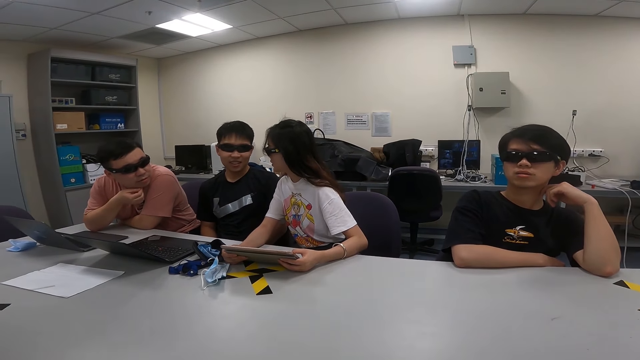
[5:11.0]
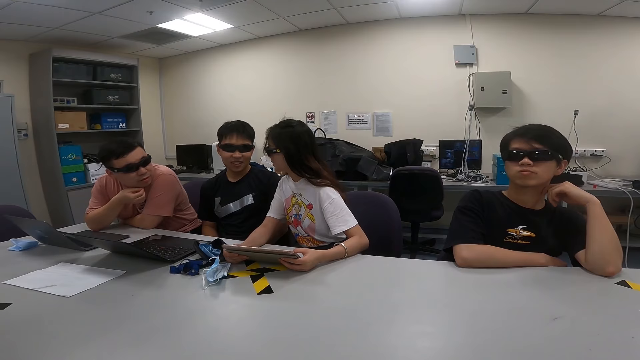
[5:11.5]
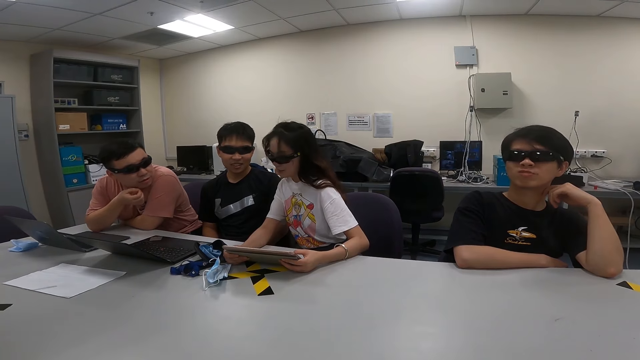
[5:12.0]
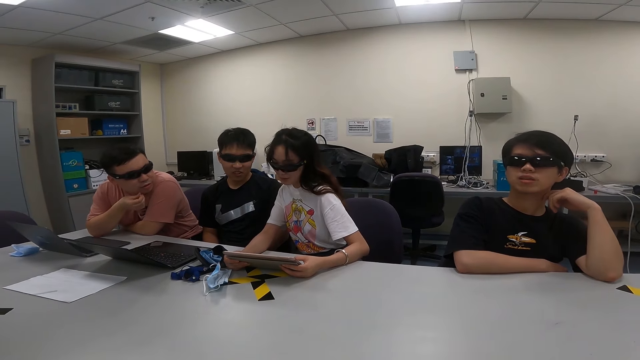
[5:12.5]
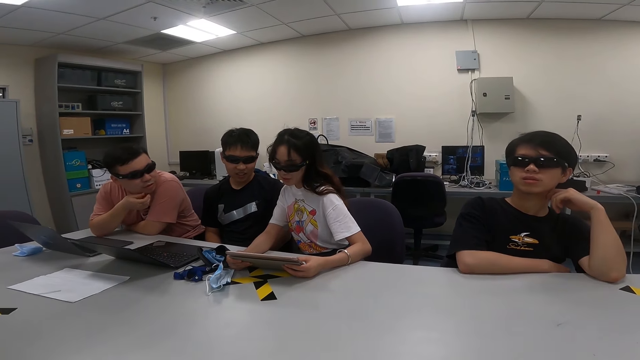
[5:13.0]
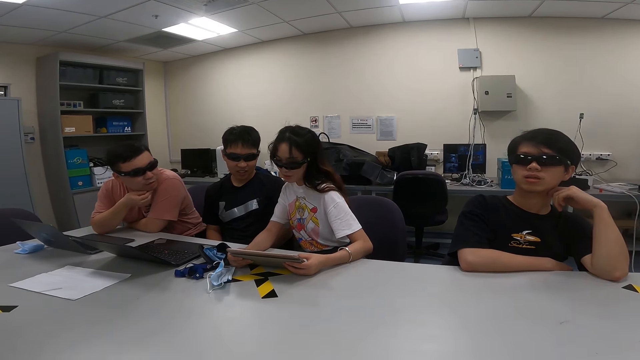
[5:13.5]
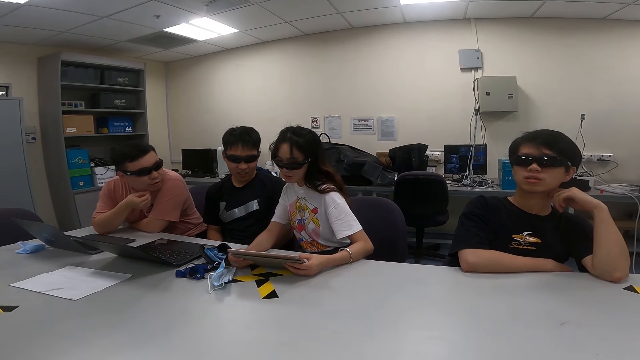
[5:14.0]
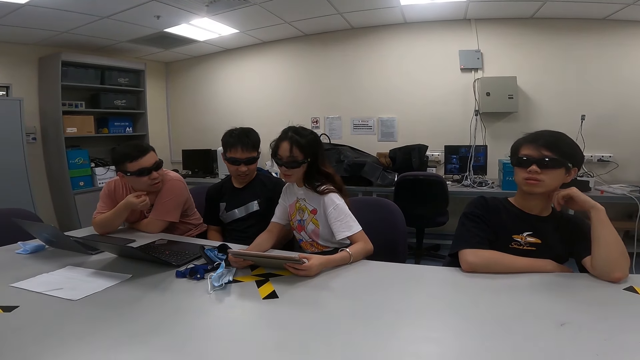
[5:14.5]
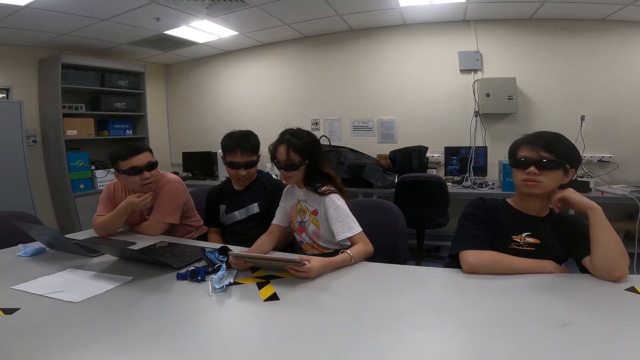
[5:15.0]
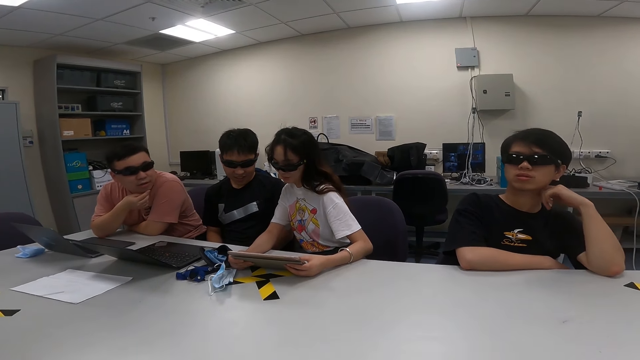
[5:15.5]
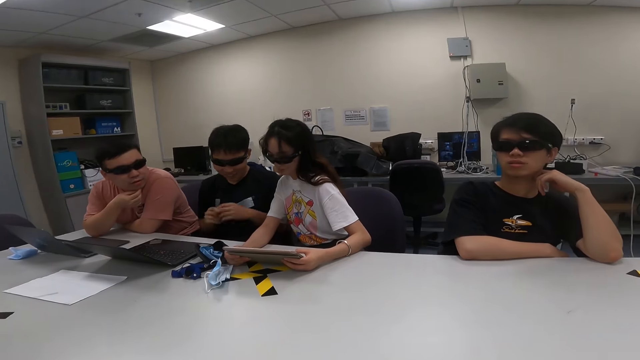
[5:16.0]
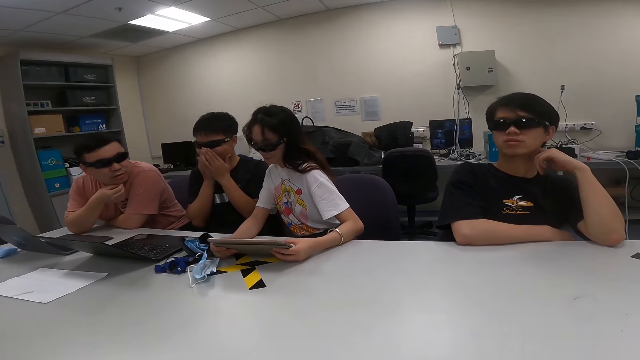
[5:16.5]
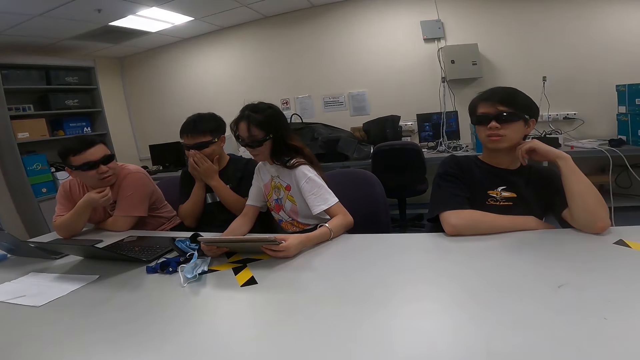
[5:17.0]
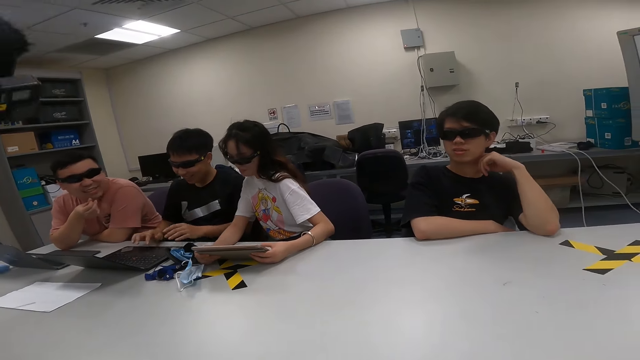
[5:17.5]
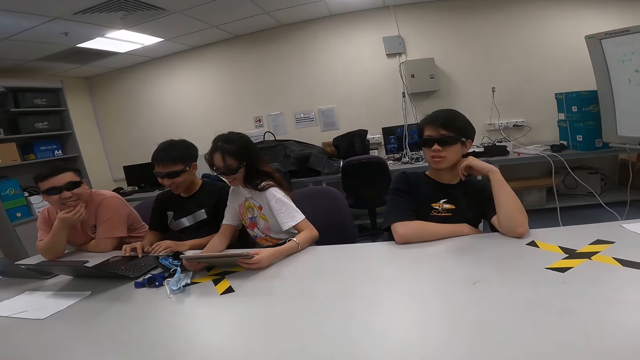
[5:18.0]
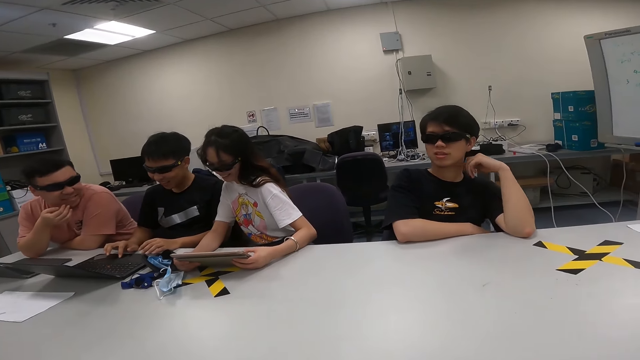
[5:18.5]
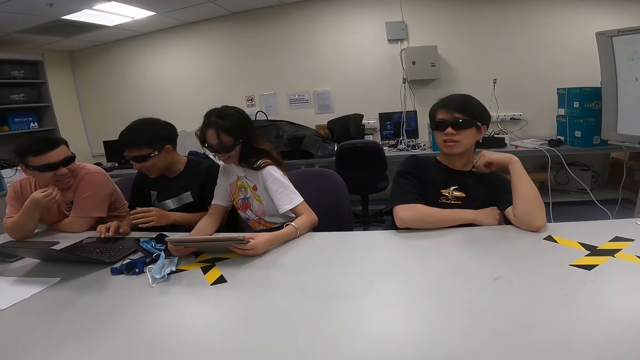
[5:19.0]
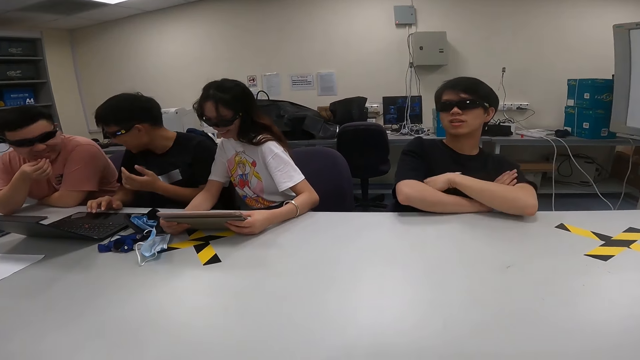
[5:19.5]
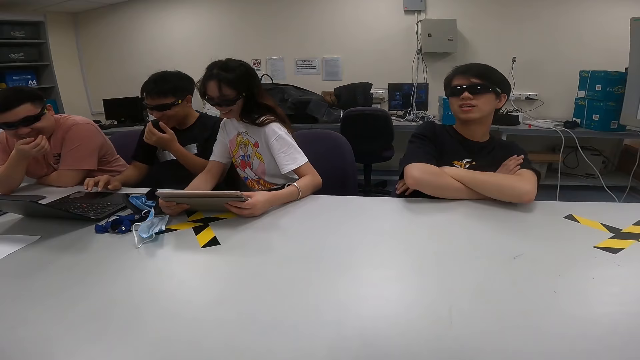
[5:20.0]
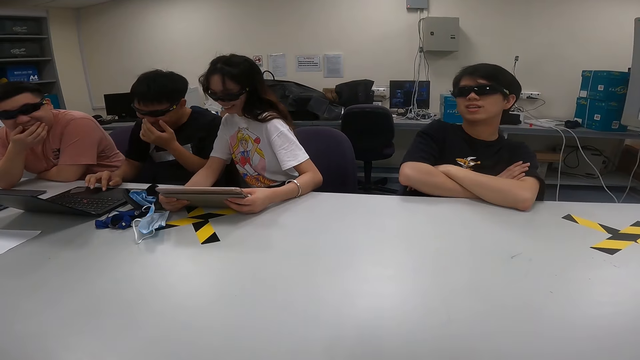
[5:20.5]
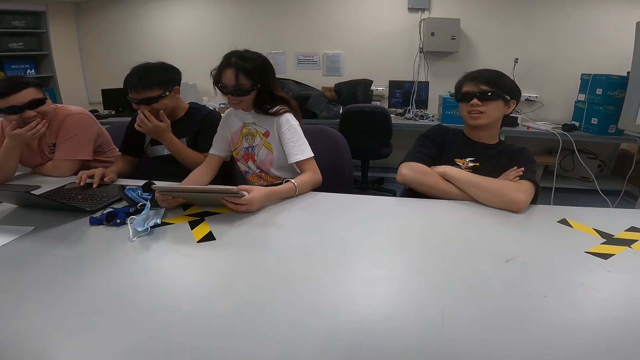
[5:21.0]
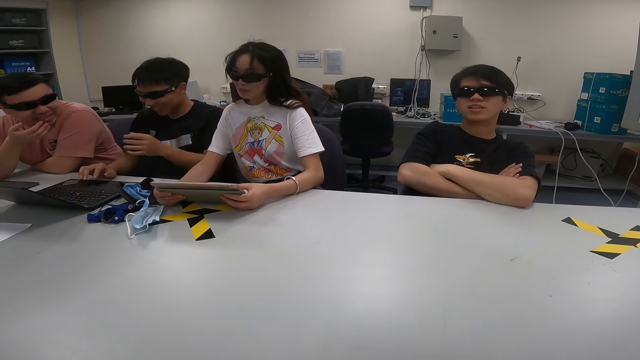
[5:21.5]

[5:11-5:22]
A person looks at the tablet. Another person touches the nose. A third person moves the head near the table. A man uses a laptop. The second person touches the laptop. A fourth person moves on the chair.

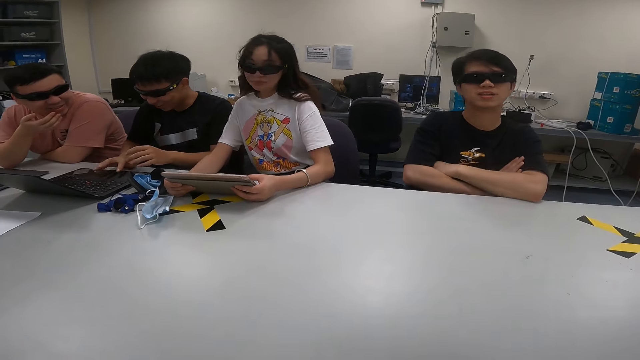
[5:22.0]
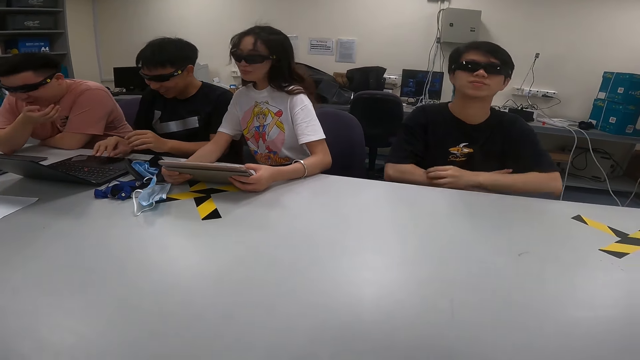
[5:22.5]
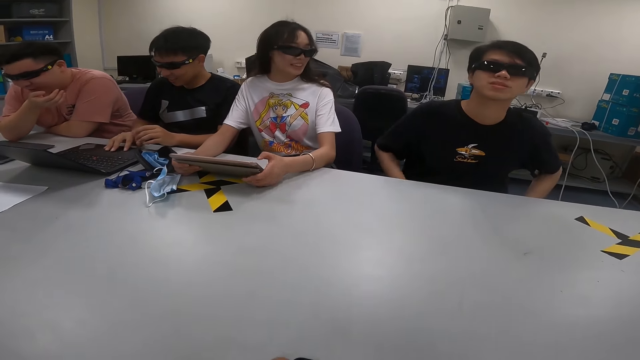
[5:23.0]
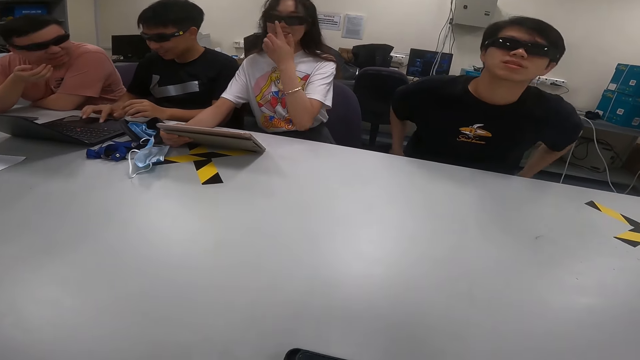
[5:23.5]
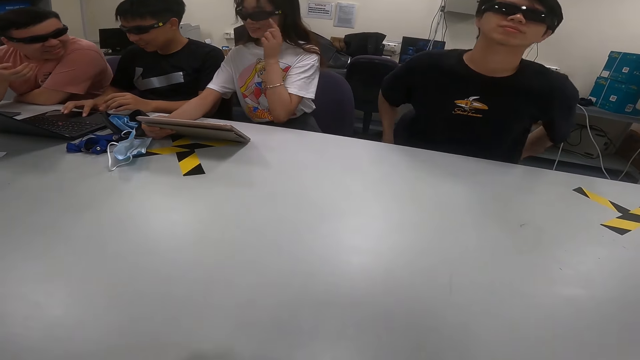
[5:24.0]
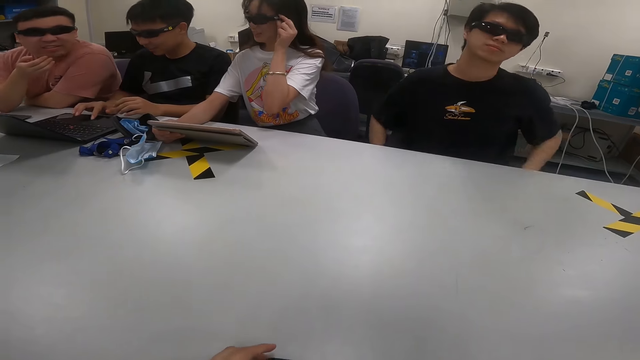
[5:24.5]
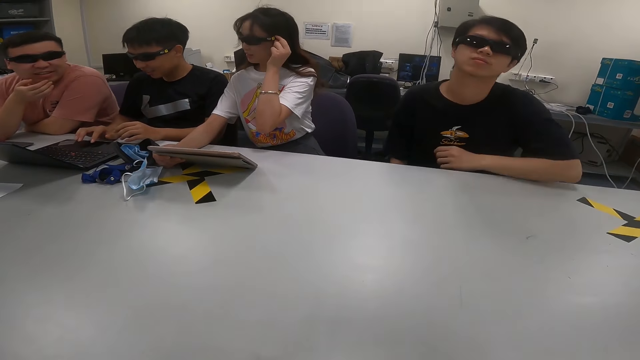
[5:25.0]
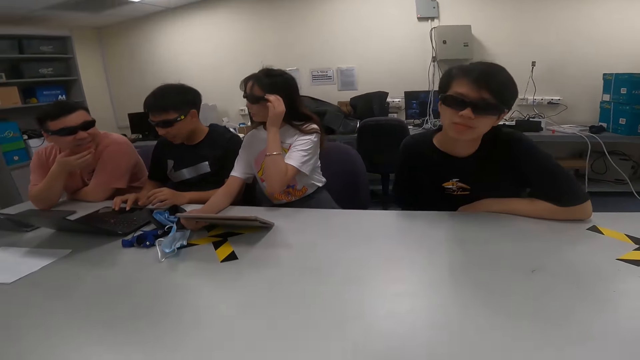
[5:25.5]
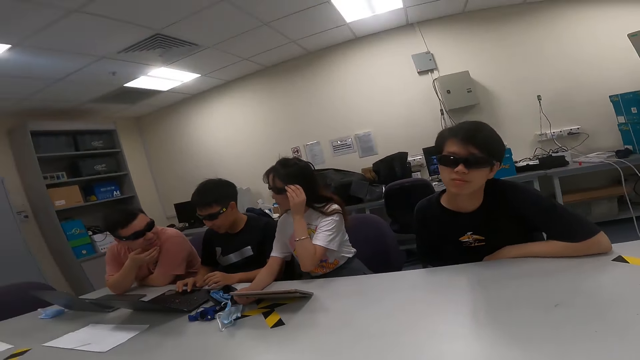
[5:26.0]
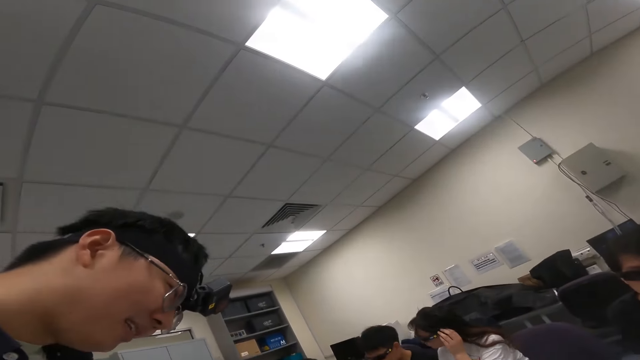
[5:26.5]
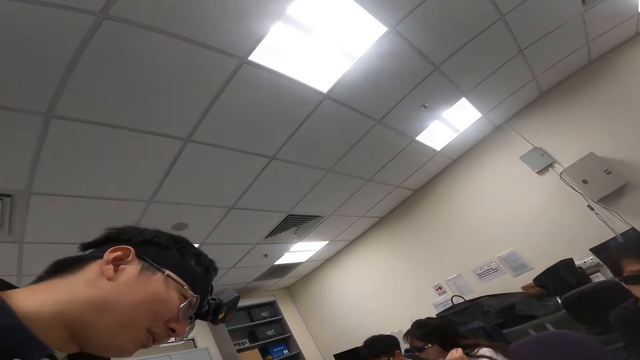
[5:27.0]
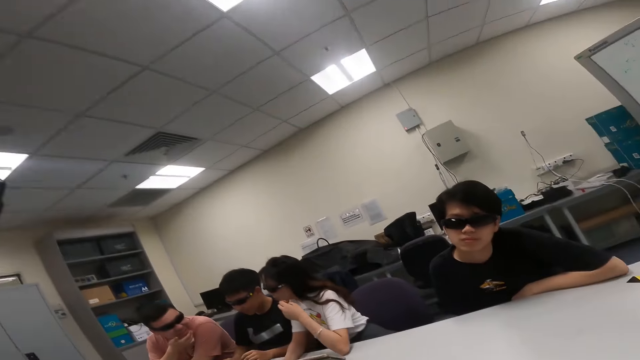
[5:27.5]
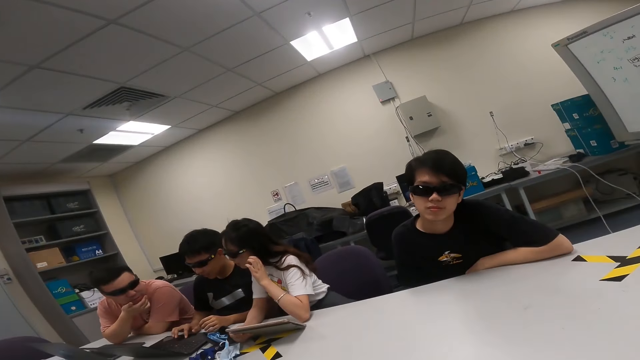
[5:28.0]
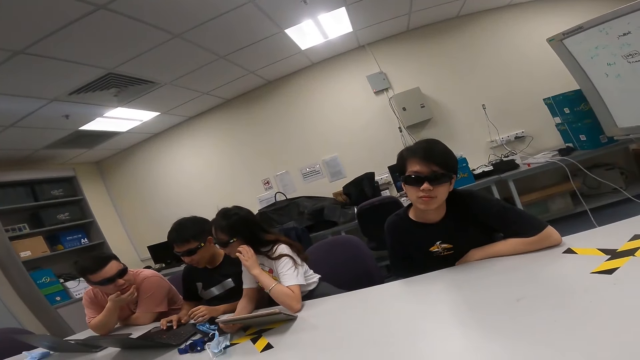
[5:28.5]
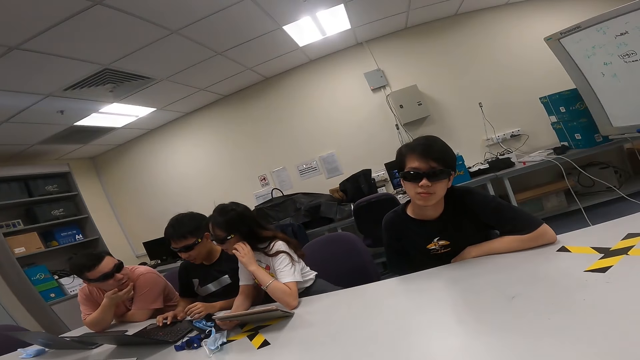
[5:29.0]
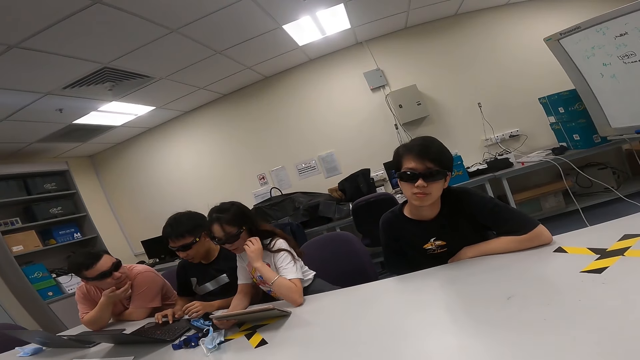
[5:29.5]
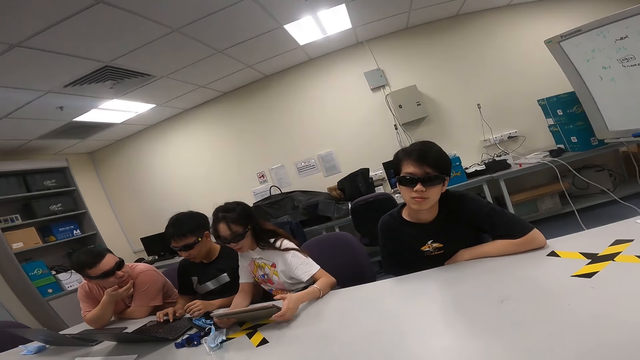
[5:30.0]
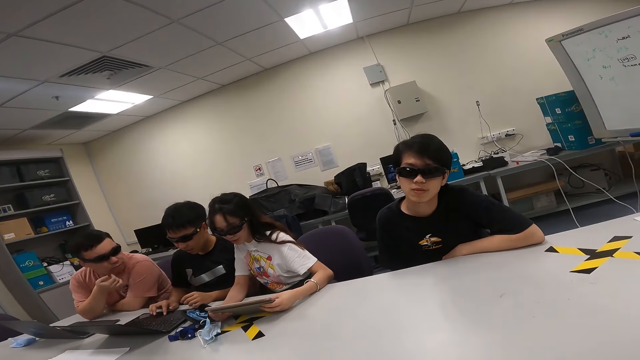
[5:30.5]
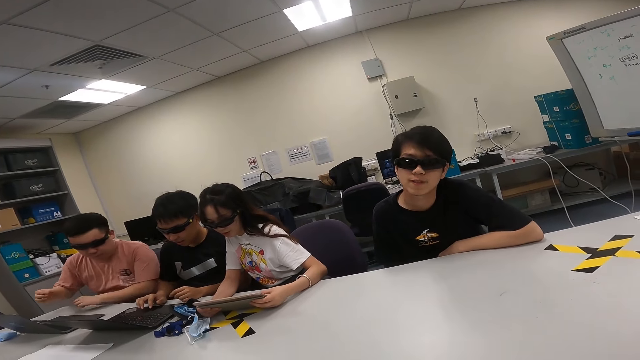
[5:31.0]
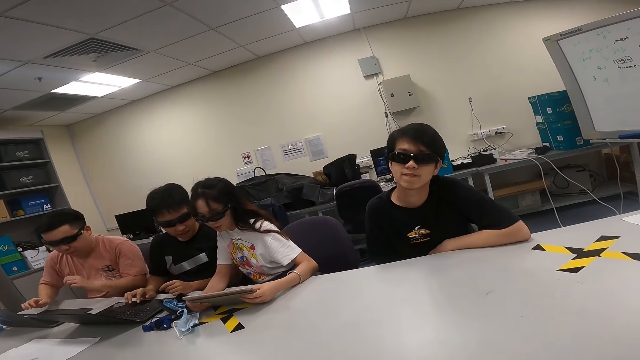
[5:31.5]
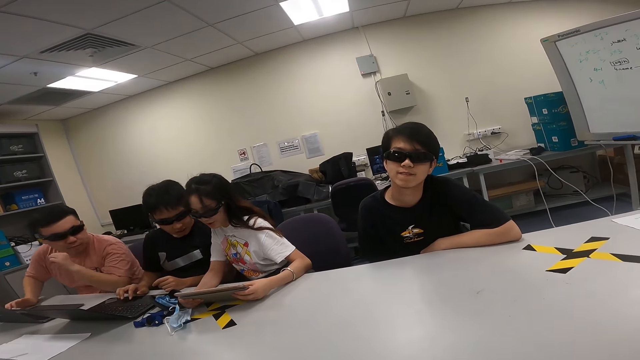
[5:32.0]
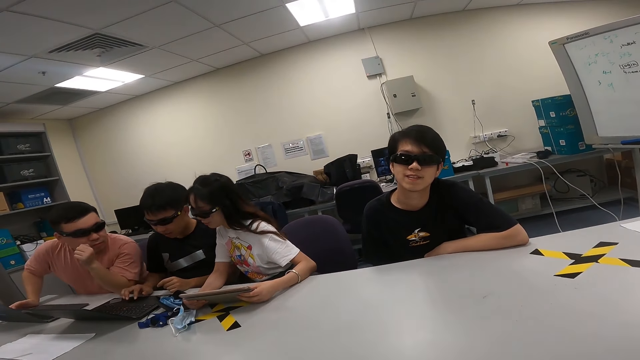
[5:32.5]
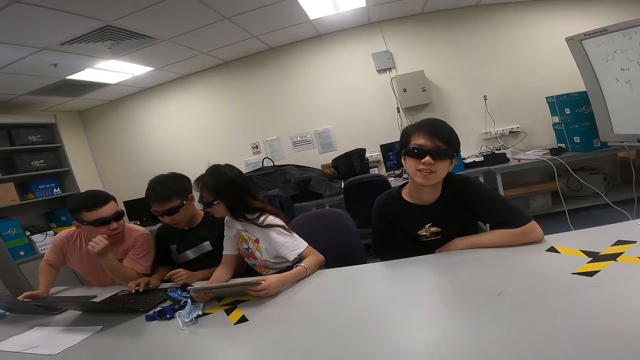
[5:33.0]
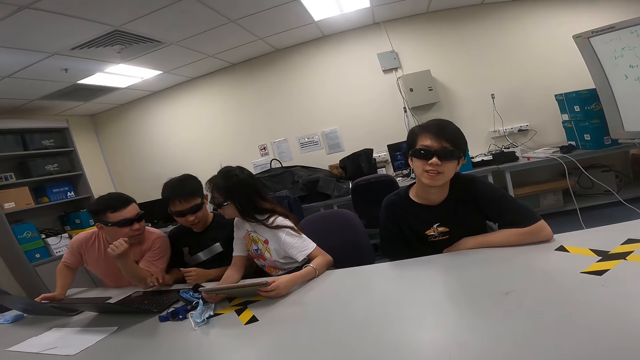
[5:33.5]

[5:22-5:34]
A person moves the hands down. The camera wearer moves the hand on the table. Another person moves the head near the table. A third person touches the laptop. A fourth person touches the tablet. A woman uses the tablet. A fifth person touches the laptop. A man dialogs with the woman.
